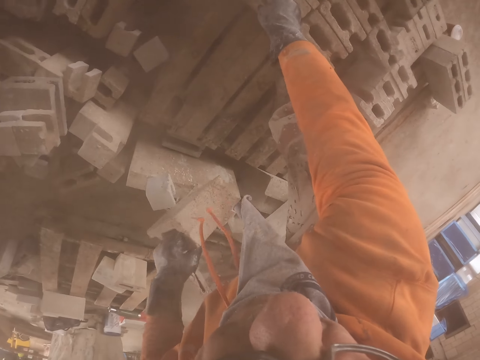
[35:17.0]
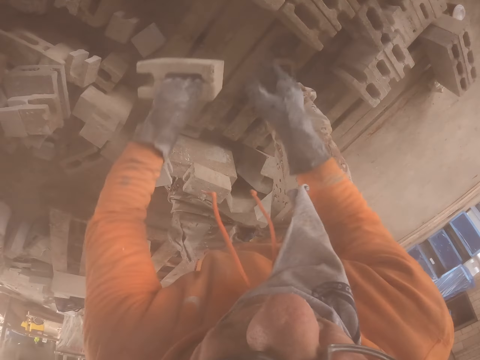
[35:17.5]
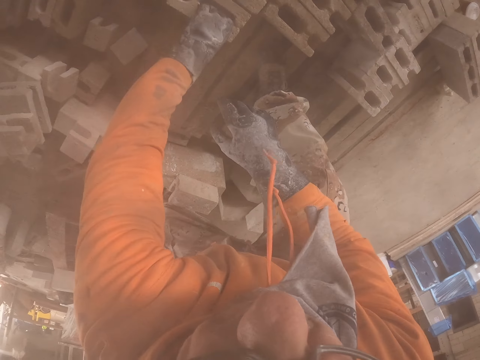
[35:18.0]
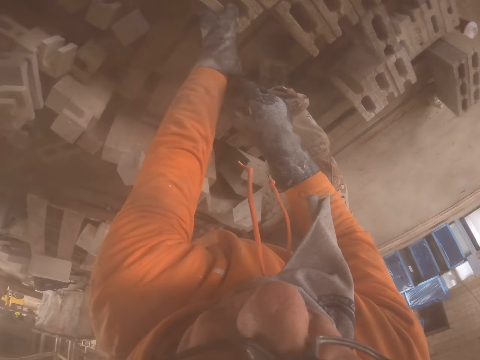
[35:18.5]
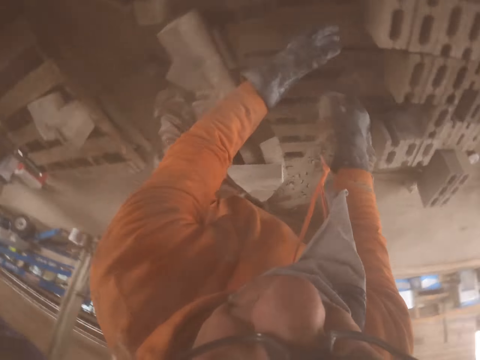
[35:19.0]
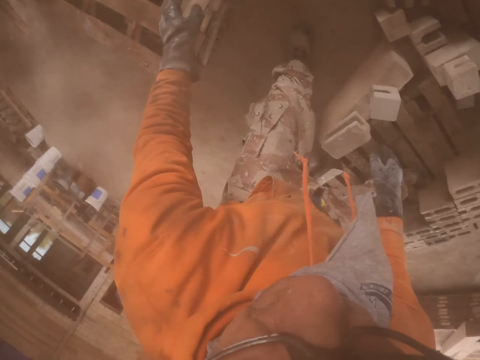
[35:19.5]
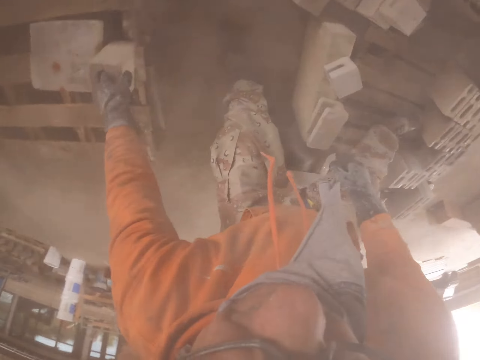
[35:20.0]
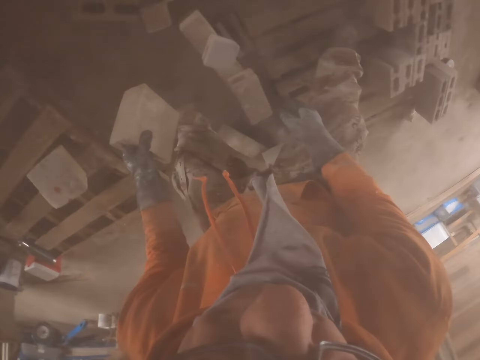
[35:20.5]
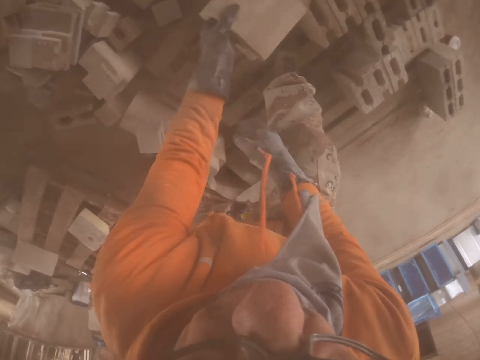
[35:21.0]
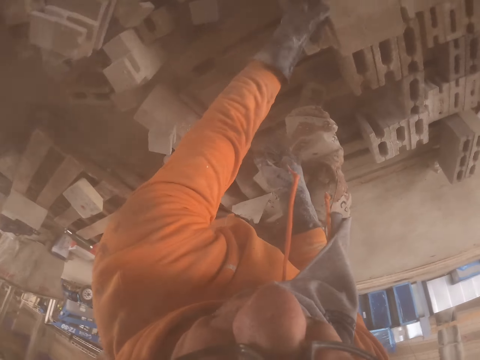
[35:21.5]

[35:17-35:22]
The camera wearer arranges the brick stones.

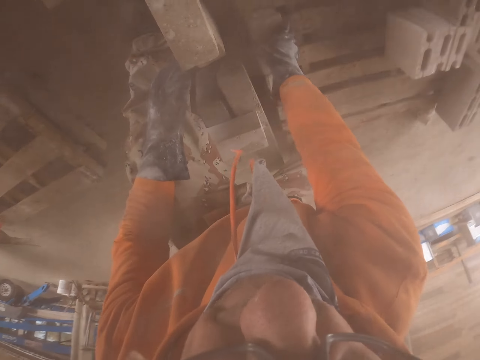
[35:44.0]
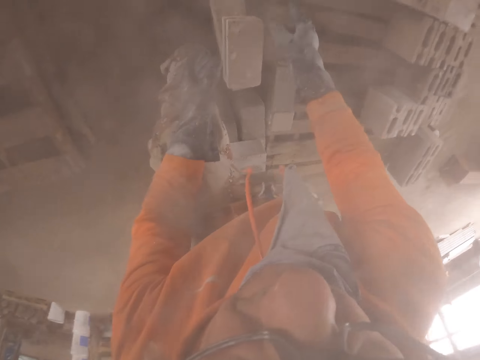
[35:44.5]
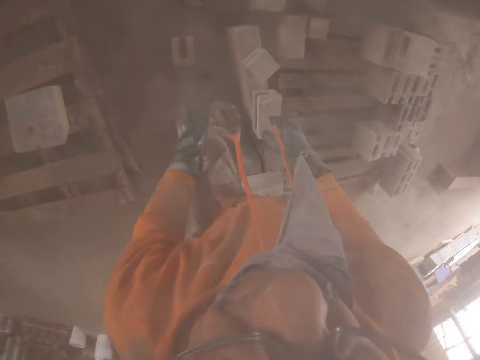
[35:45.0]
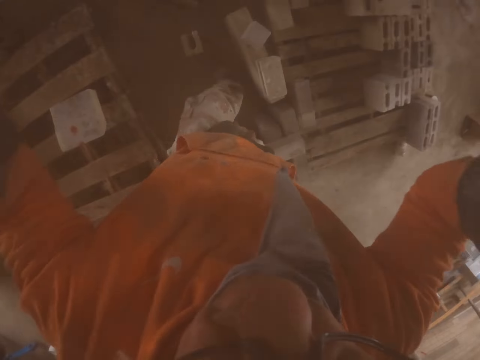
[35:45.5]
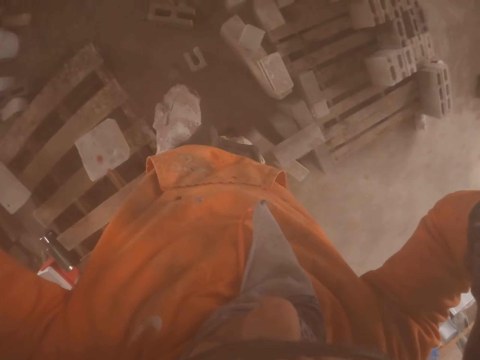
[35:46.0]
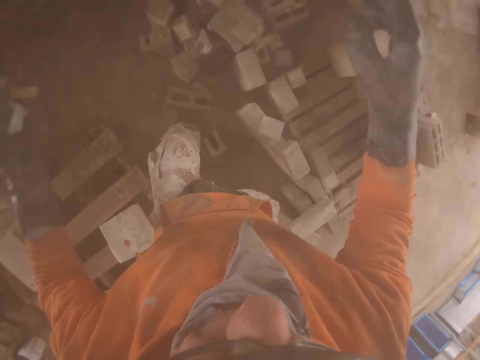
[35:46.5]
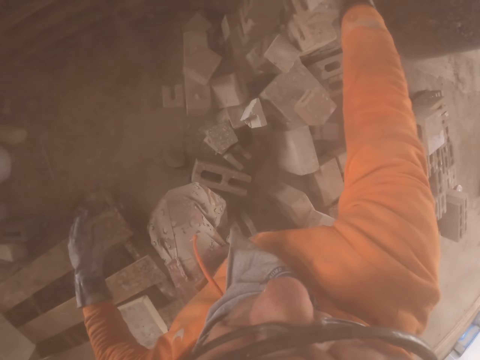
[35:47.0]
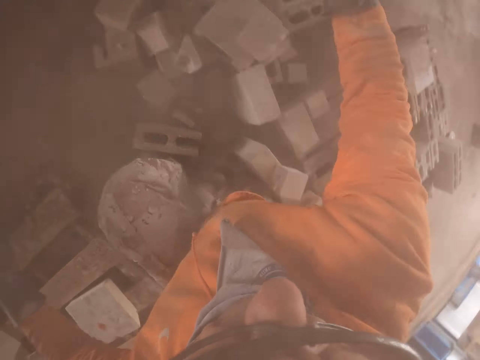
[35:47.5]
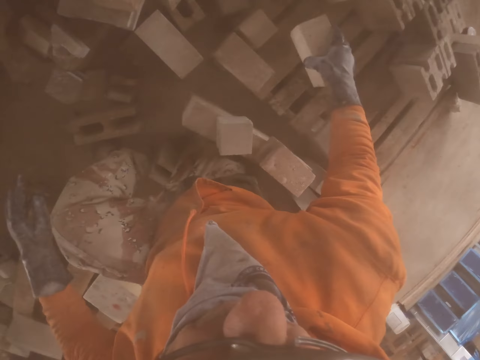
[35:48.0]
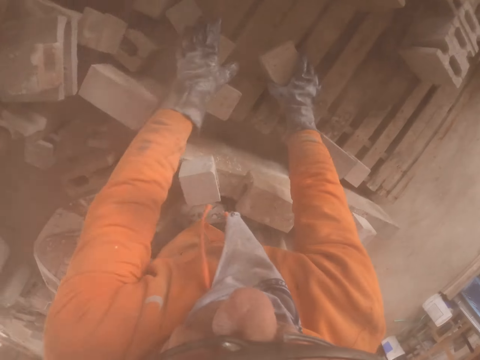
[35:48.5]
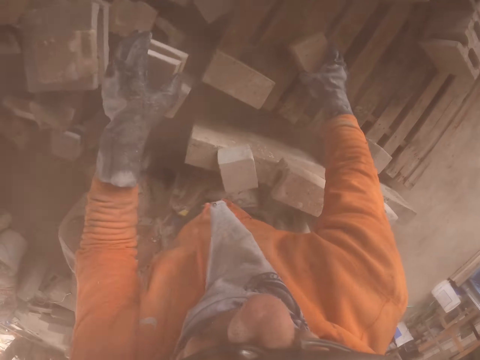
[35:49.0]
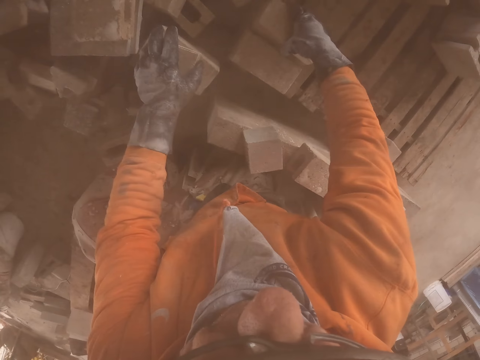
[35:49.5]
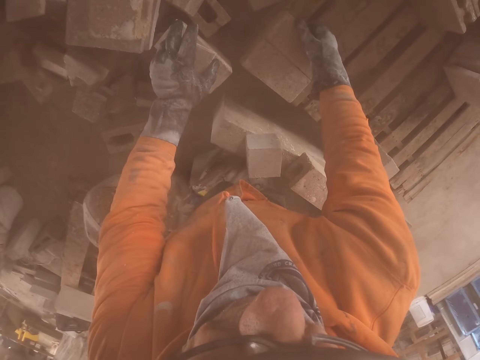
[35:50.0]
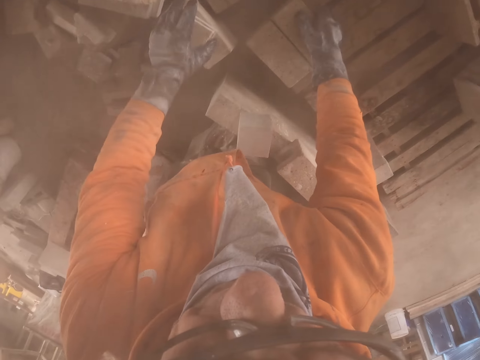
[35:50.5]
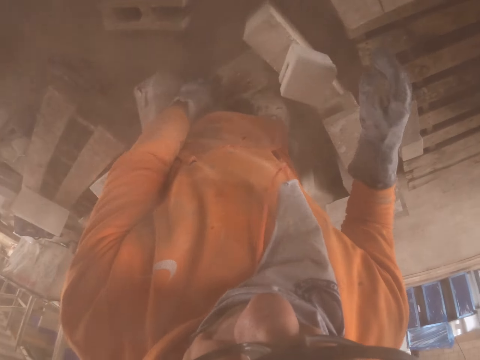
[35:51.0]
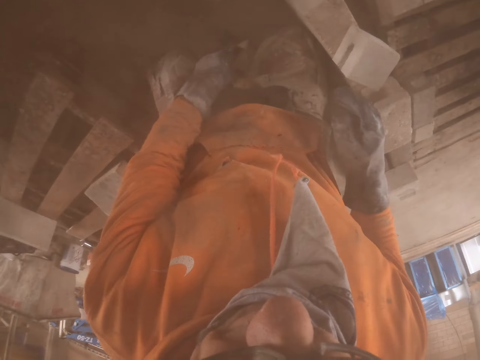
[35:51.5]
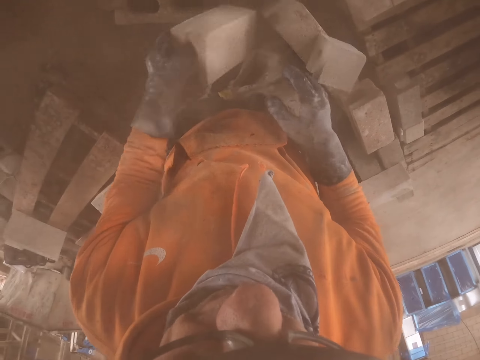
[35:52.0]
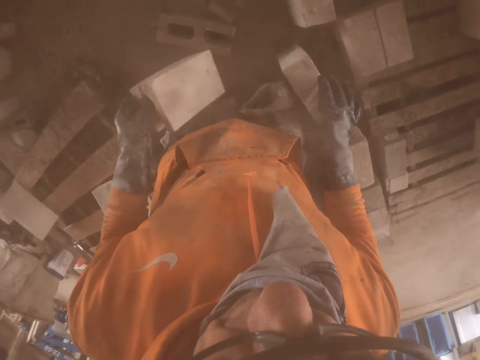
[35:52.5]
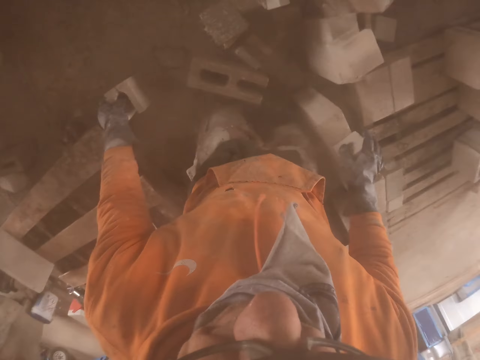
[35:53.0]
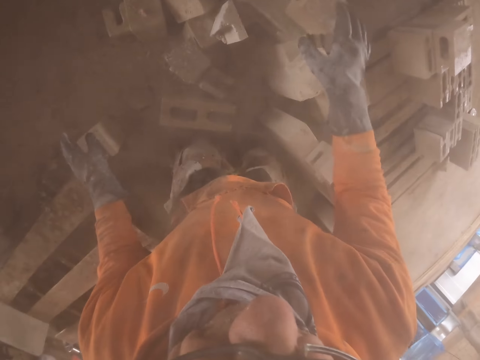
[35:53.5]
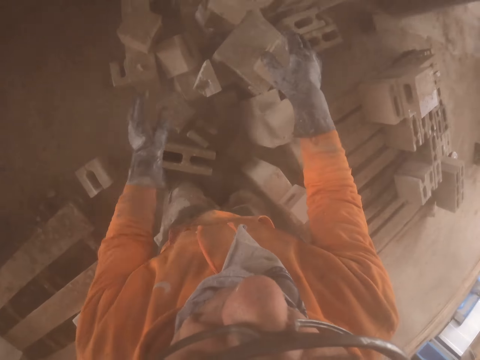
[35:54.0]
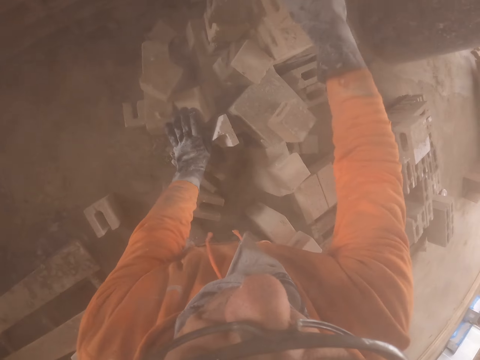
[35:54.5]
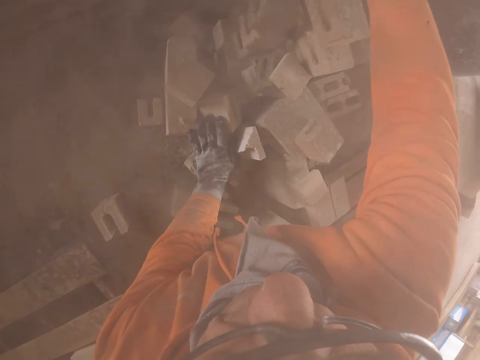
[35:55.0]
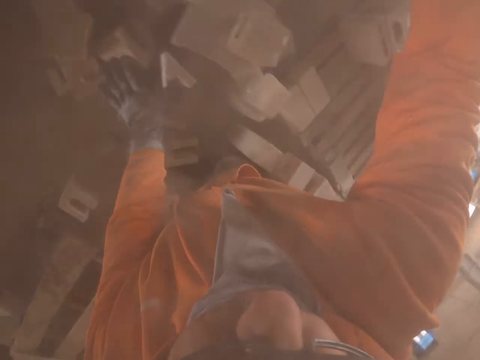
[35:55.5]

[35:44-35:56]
The camera wearer adjusts the camera. They arrange the brick stones. They pick the bricks.

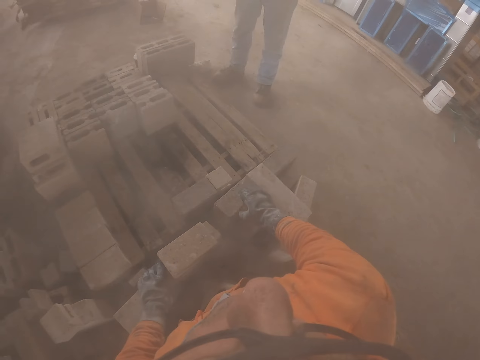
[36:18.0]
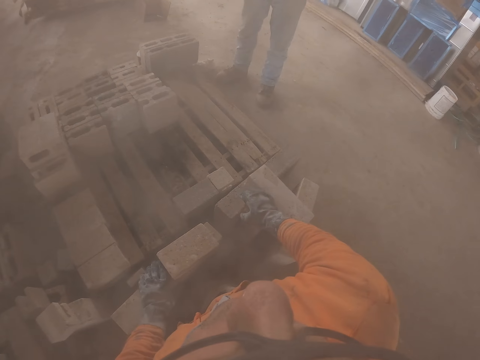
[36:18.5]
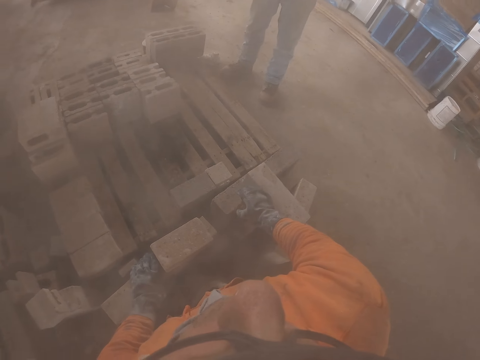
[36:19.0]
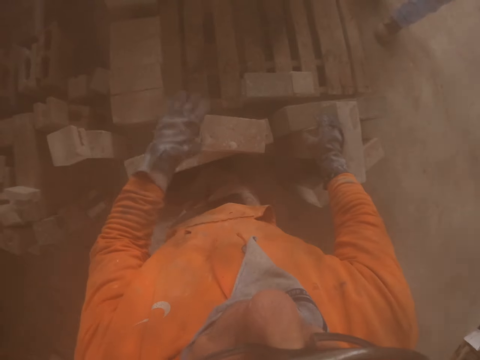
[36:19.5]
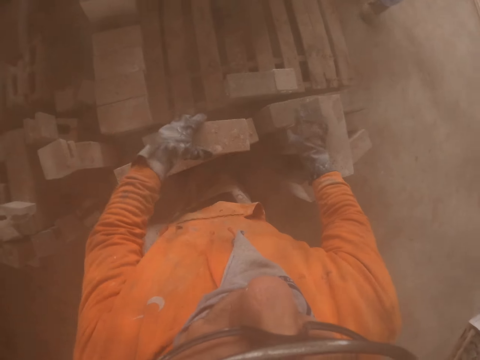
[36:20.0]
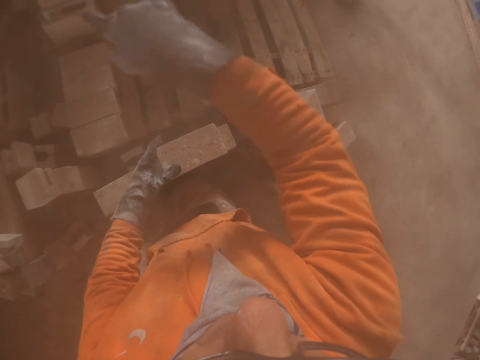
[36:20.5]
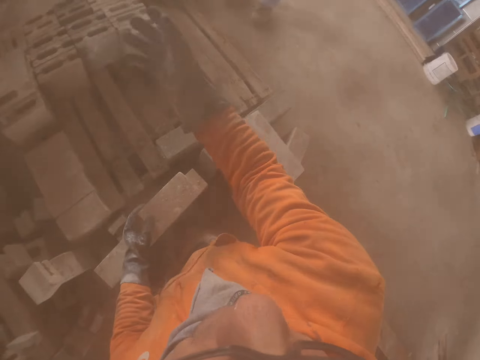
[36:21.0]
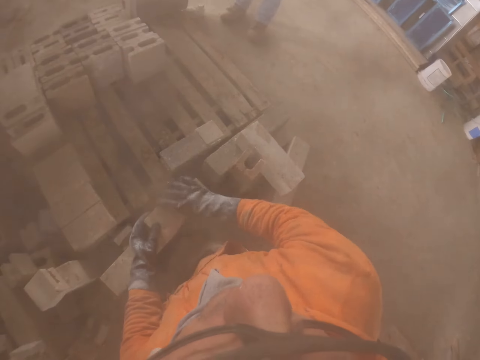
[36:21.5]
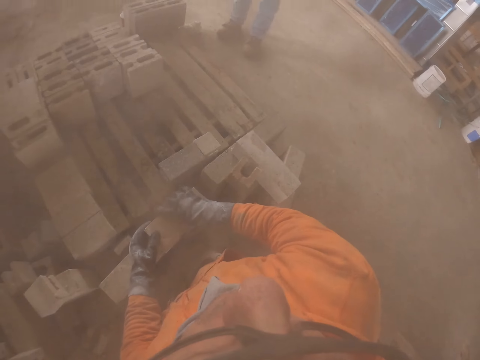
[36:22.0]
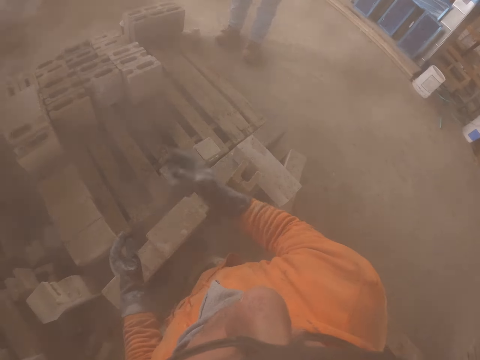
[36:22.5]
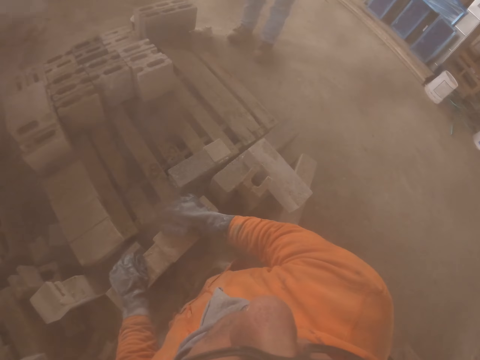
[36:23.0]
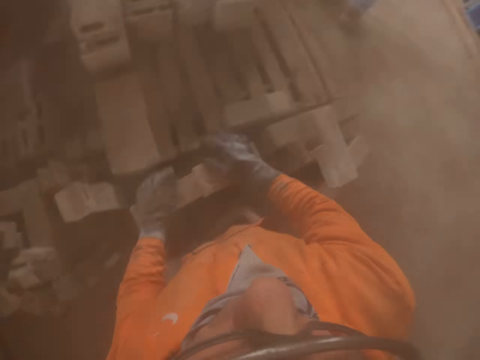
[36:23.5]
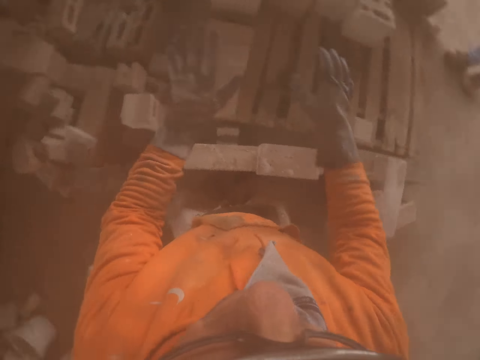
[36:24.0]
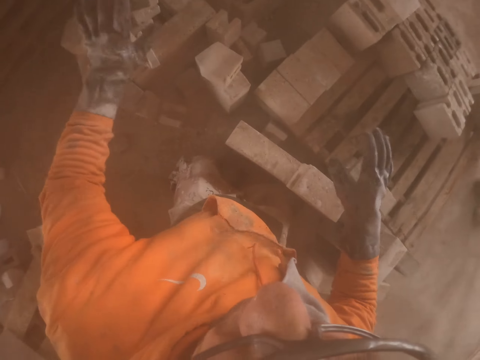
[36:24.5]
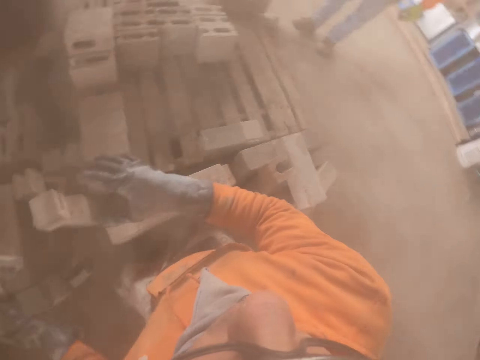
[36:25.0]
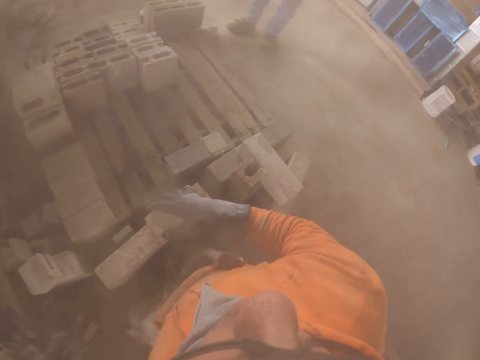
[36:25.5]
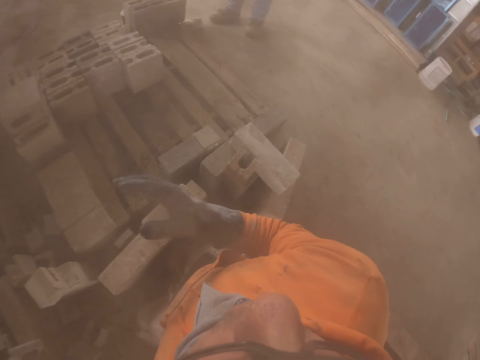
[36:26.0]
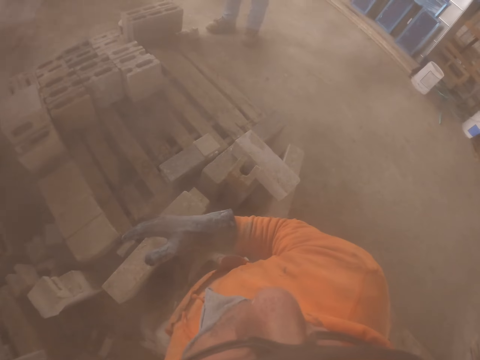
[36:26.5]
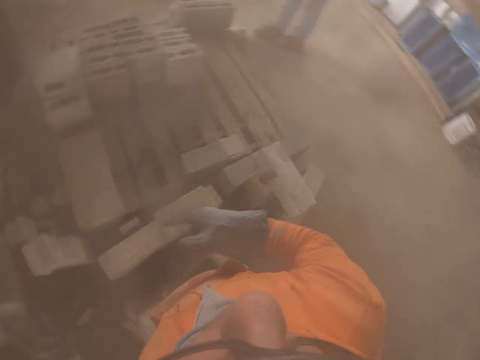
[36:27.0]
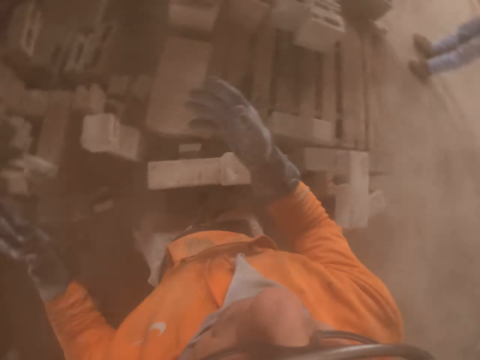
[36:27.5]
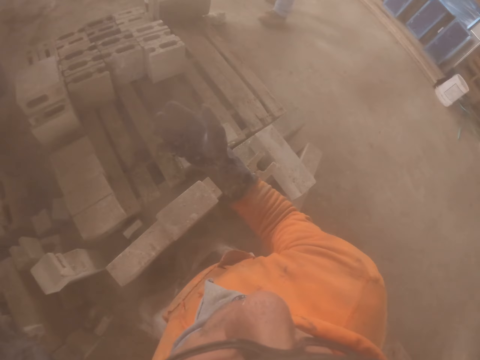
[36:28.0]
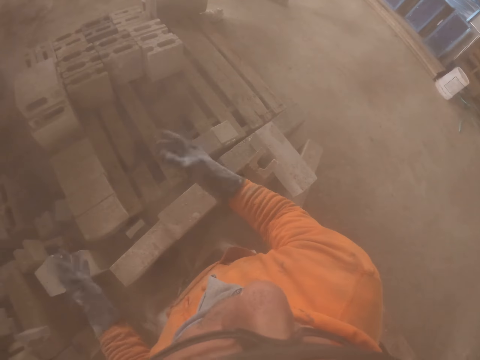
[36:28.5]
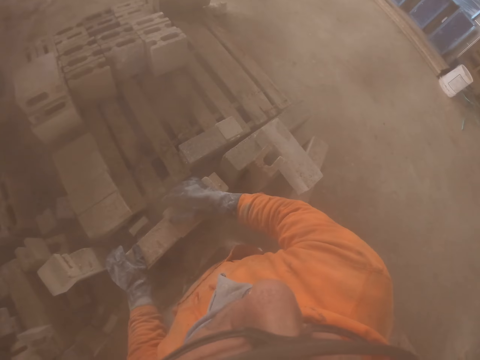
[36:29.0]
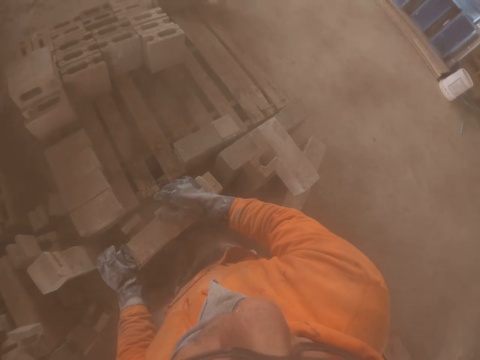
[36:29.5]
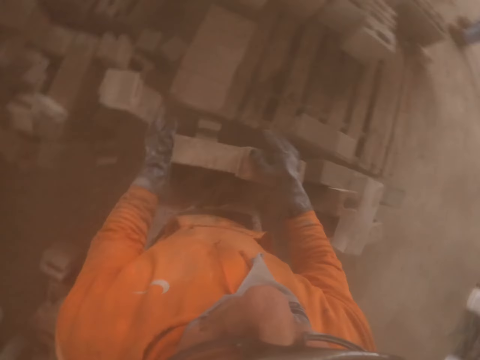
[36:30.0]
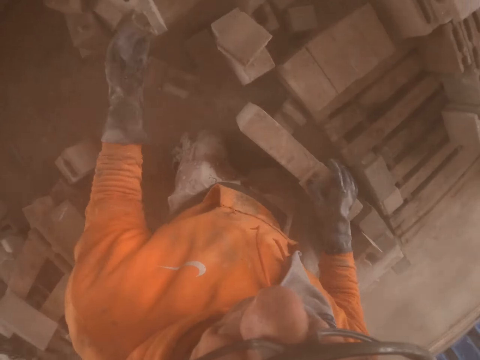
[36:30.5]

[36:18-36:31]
The camera wearer stares around. He talks to a person. He moves his hands side to side.
